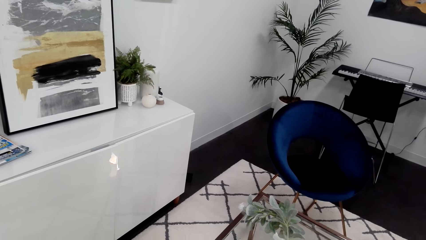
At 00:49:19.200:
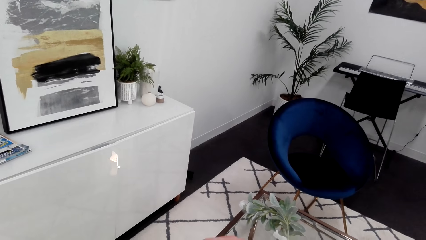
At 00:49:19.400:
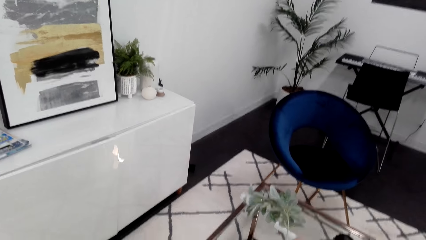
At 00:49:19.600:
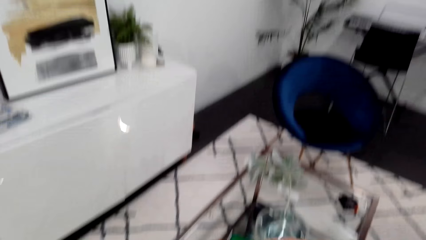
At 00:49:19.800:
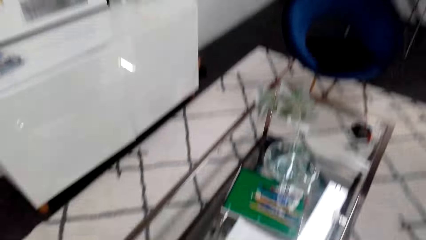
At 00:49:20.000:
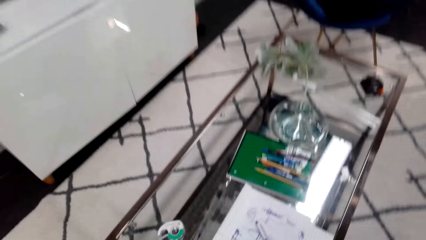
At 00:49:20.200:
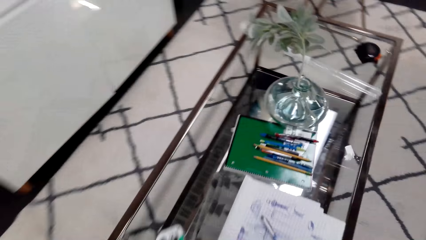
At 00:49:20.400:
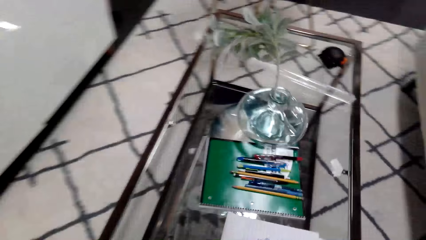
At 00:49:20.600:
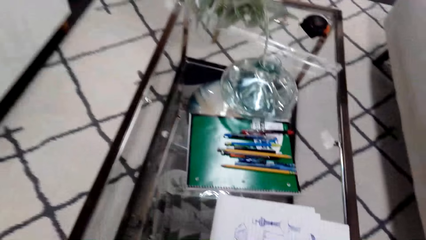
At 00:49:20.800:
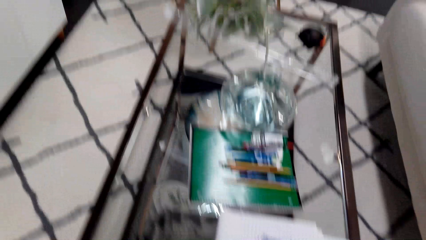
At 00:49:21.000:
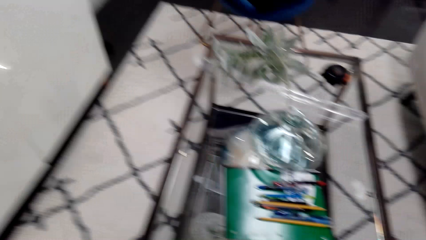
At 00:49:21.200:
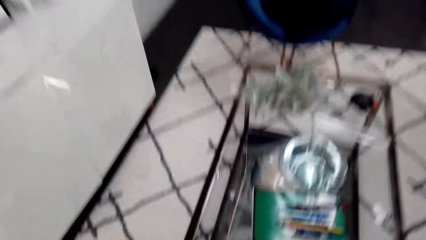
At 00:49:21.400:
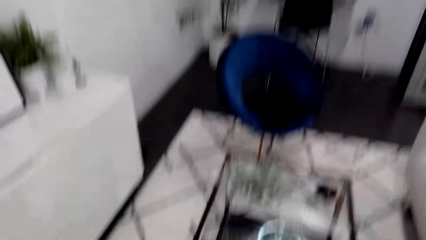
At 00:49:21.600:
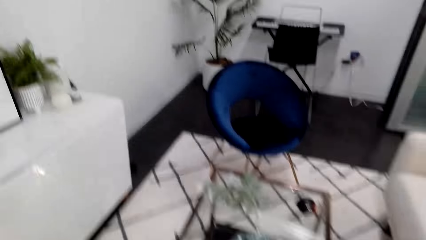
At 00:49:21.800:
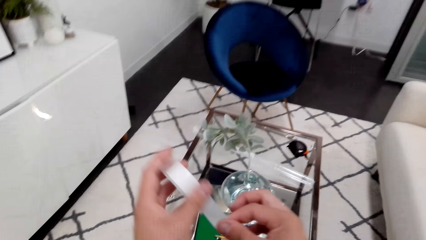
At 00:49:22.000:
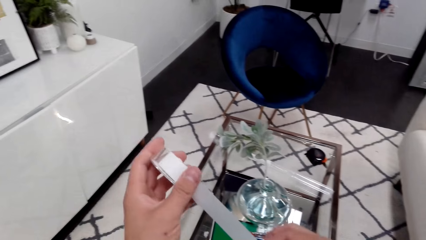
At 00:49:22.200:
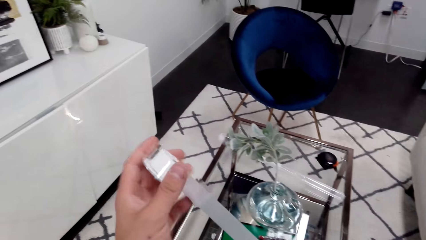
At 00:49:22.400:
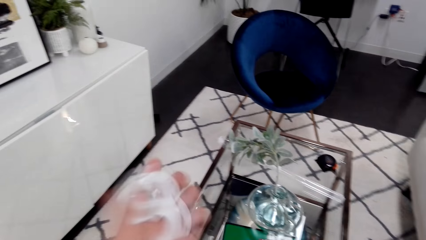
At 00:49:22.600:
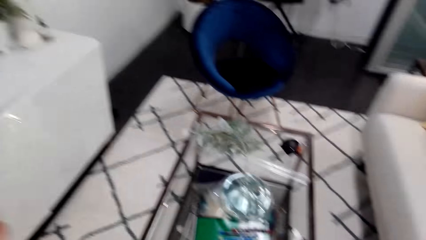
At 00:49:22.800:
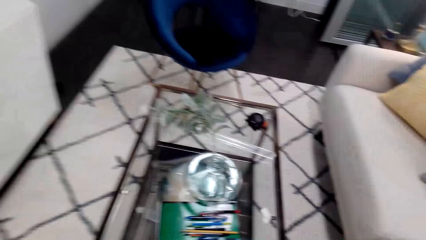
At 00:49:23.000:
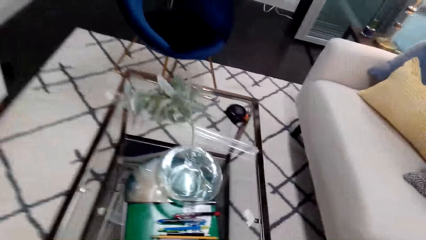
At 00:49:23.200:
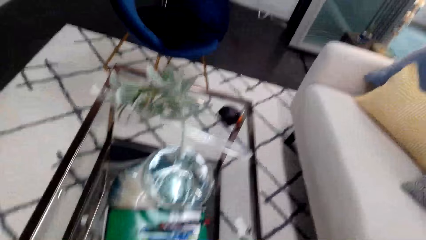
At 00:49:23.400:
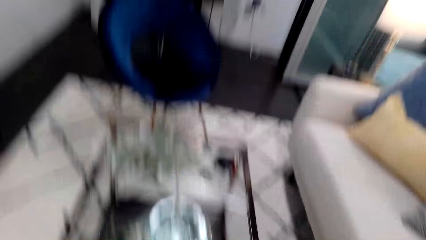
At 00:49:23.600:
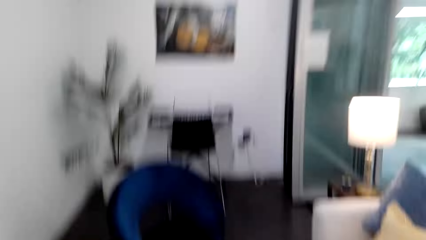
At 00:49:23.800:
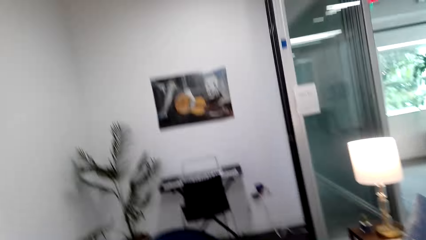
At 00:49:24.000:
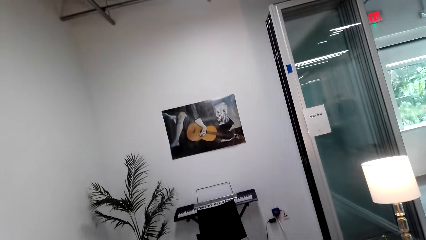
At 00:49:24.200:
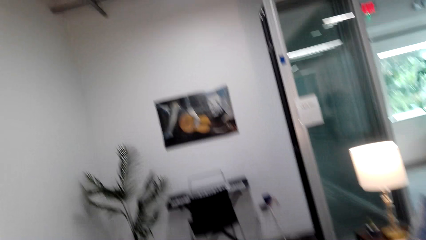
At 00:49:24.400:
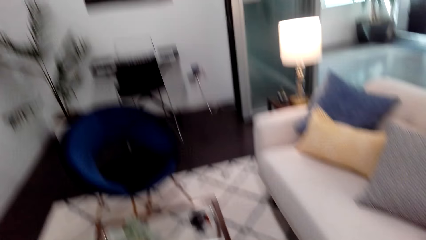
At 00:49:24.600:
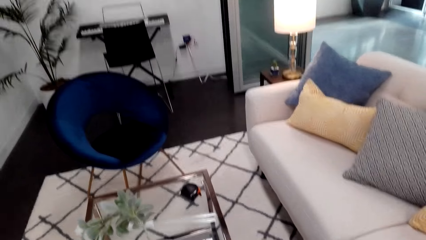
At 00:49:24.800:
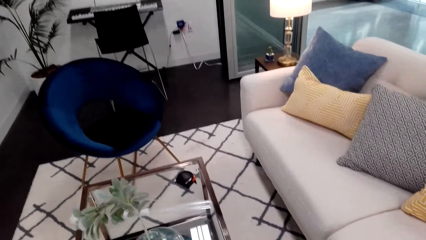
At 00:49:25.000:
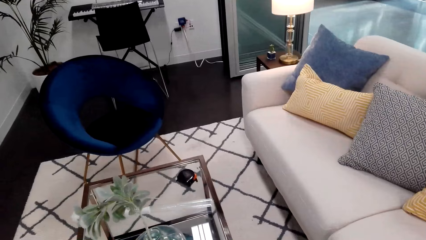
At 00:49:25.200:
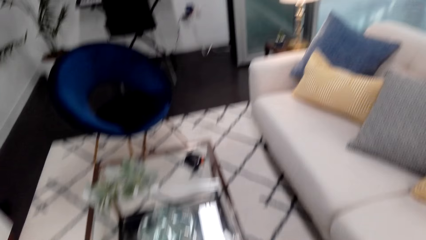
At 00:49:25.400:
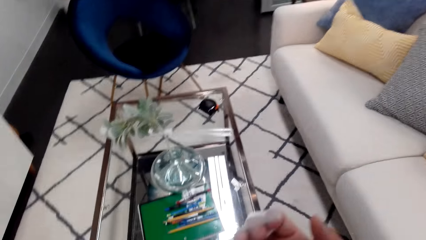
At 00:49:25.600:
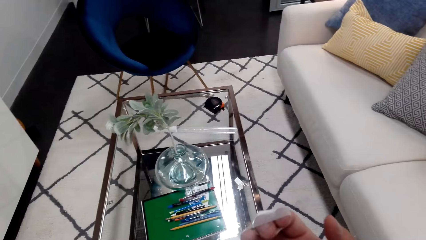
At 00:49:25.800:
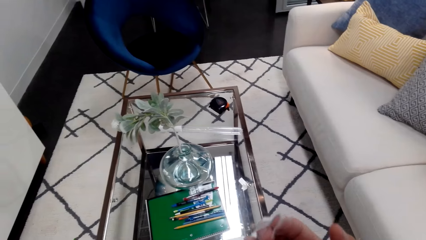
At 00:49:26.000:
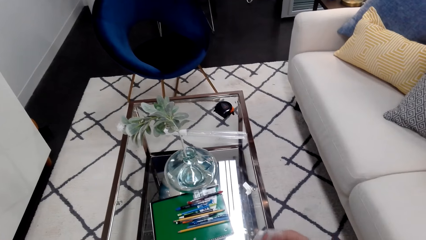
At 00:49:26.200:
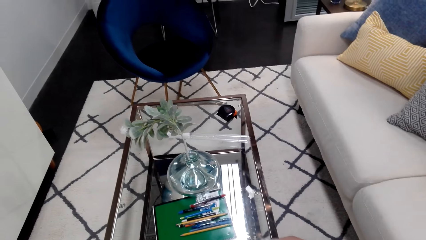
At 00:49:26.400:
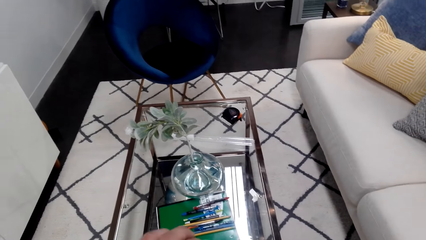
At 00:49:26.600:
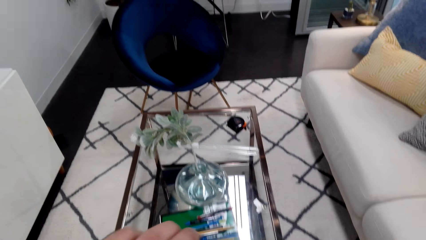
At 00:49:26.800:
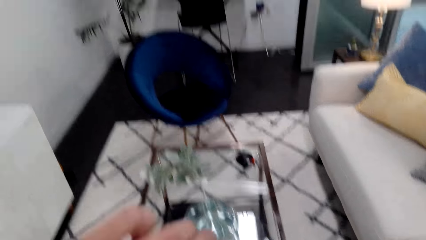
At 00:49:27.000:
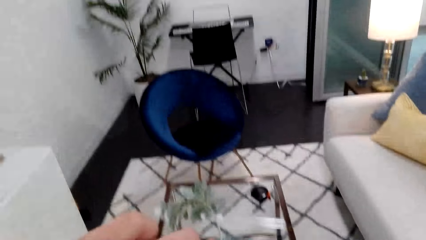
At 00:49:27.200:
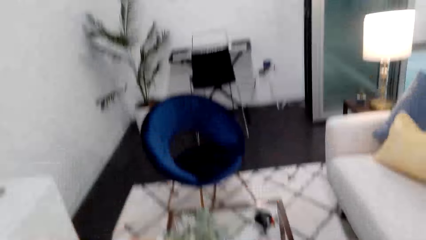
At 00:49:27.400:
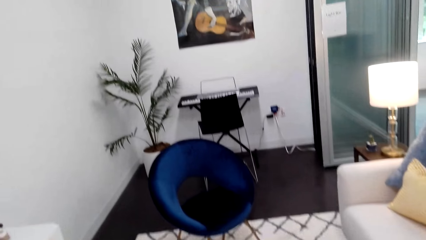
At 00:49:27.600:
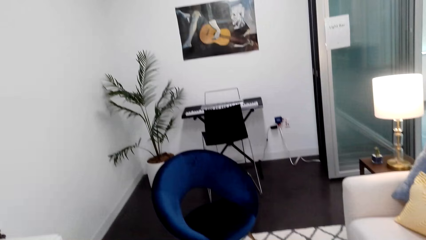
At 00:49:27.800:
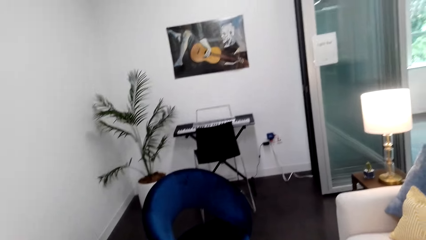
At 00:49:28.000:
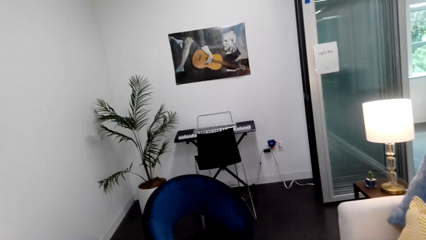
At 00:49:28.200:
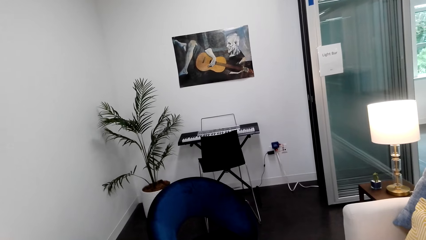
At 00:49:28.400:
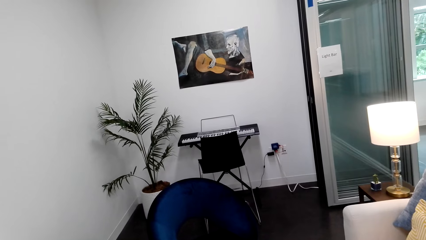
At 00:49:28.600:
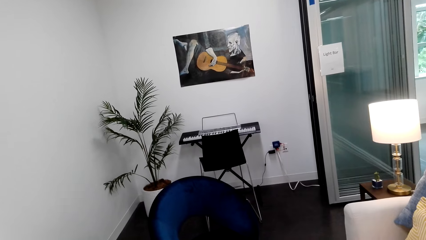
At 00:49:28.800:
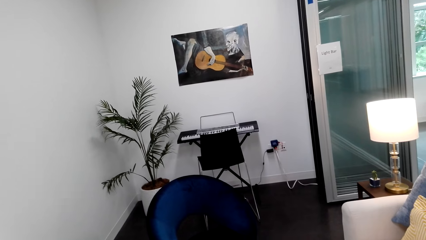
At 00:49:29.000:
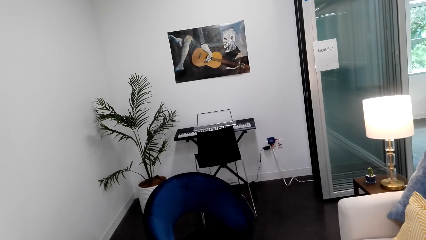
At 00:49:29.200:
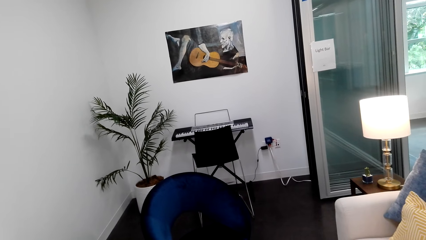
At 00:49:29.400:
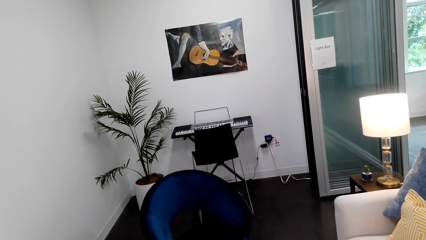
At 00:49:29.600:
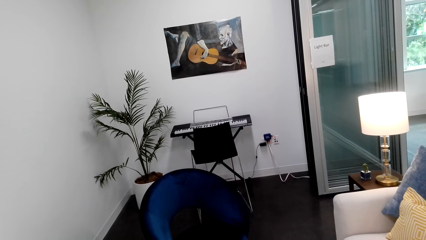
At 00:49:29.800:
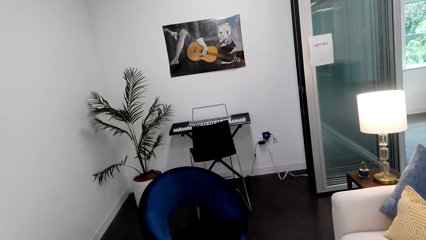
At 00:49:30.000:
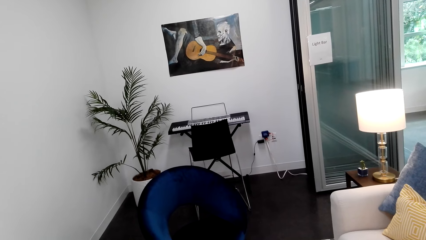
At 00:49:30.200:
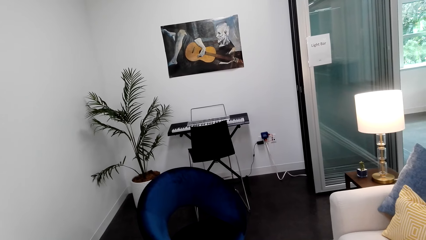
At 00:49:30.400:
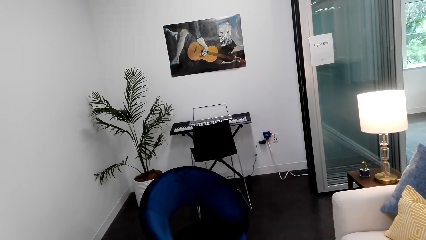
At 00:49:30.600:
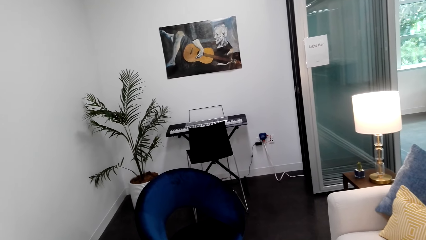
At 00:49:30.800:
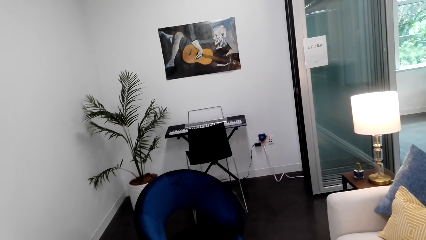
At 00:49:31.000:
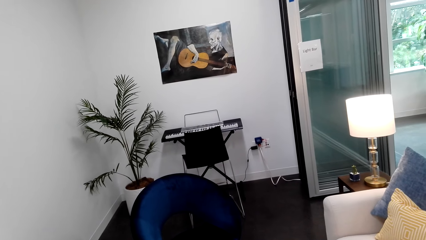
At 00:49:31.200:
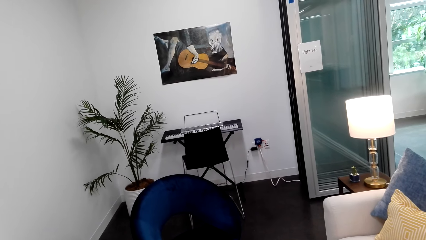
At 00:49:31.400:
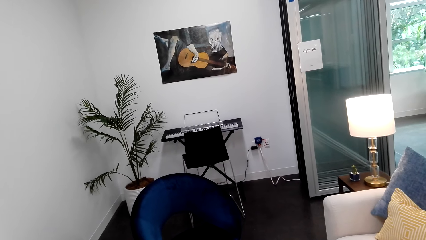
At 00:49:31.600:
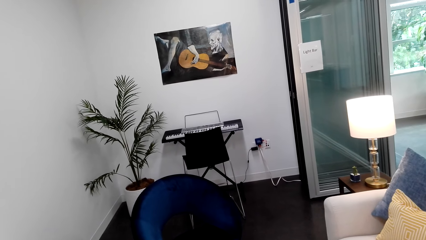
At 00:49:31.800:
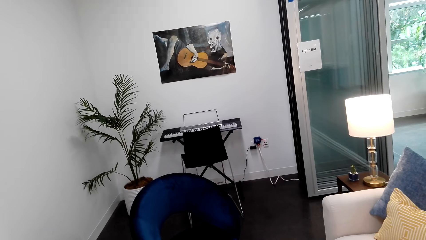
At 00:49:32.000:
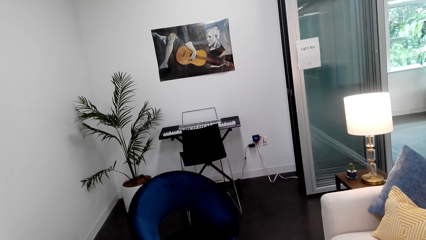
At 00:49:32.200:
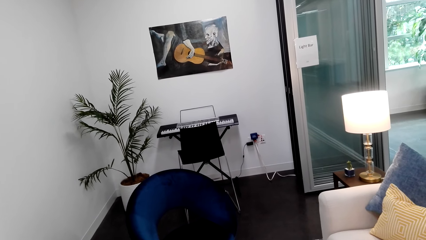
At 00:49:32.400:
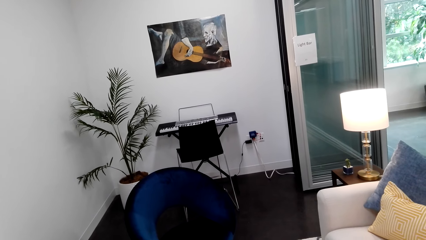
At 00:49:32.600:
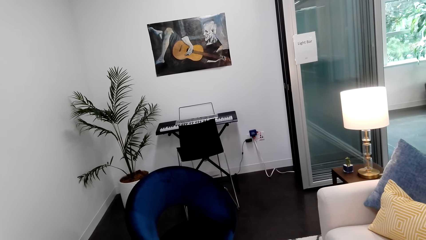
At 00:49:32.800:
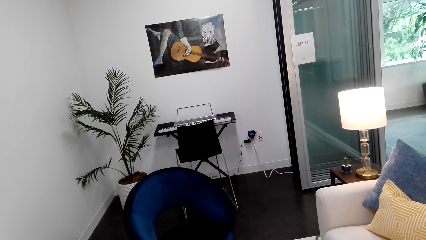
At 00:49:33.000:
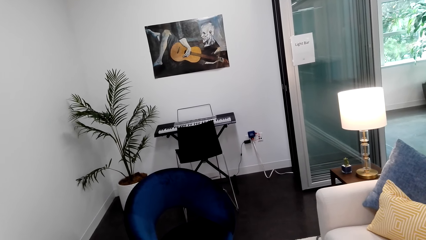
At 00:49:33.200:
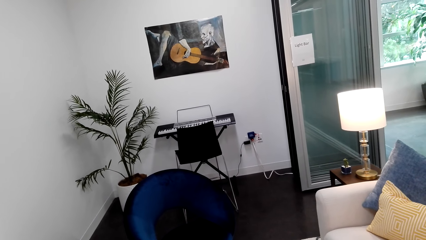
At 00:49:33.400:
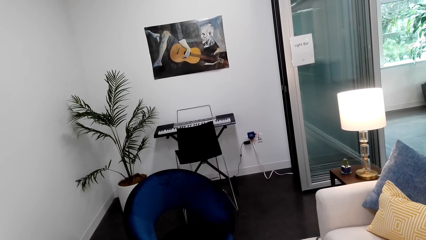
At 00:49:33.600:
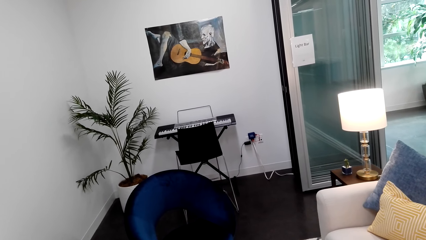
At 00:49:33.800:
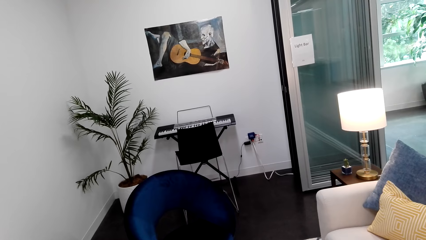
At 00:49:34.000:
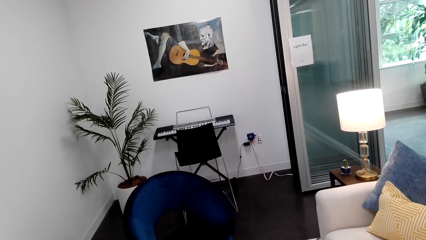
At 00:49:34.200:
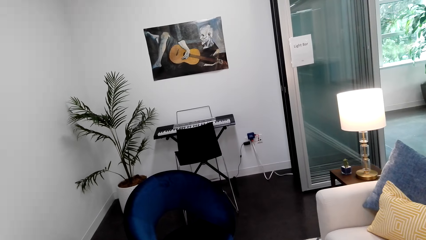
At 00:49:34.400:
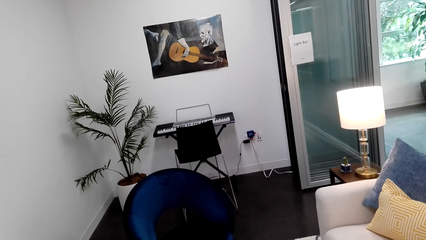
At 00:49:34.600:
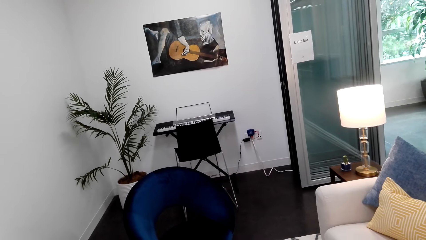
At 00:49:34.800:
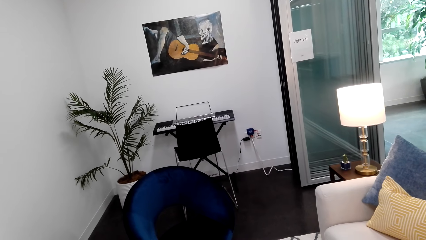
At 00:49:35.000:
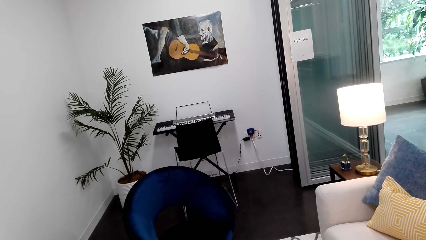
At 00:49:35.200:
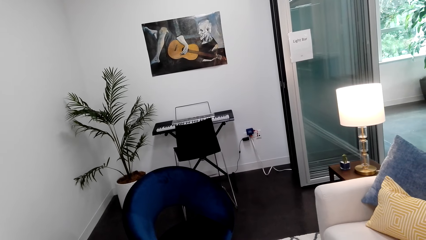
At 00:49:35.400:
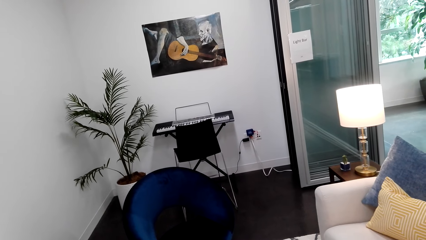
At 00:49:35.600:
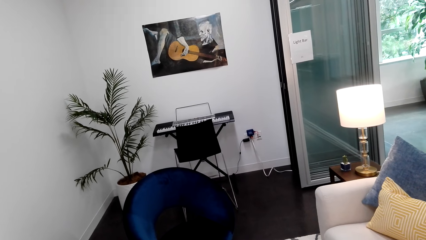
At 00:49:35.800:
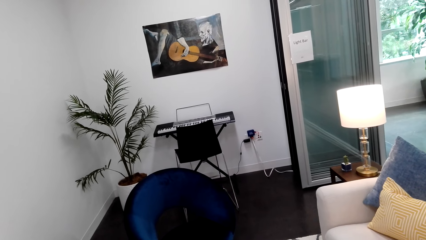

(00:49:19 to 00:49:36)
The camera wearer does something. They hold a seal. They stretch the cell tape. They move around the room.
